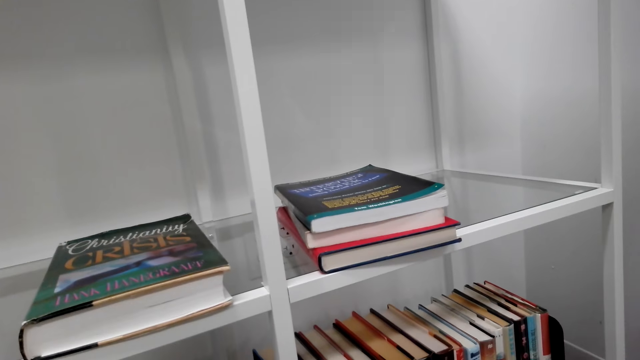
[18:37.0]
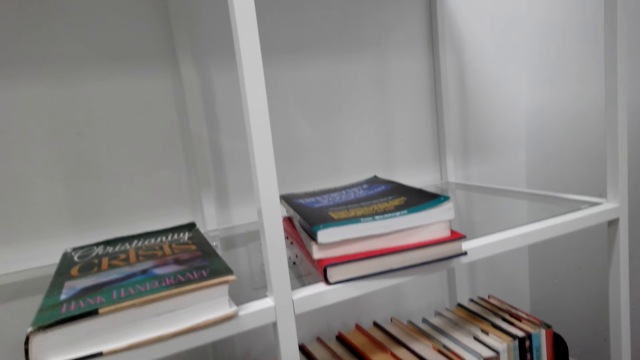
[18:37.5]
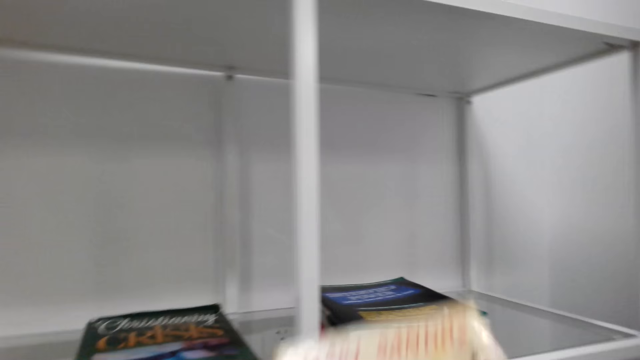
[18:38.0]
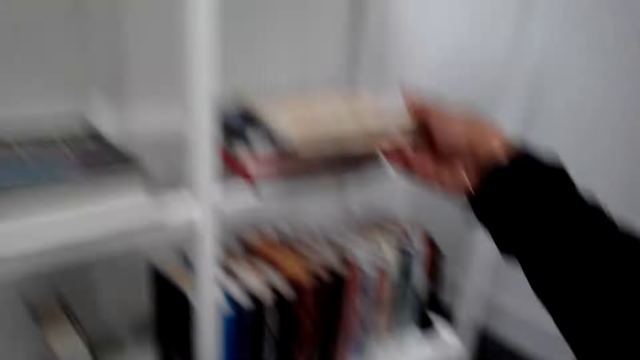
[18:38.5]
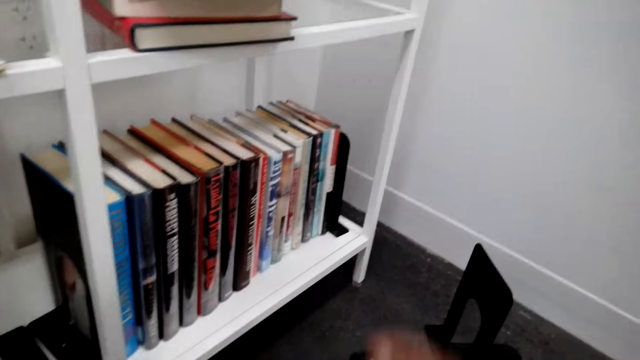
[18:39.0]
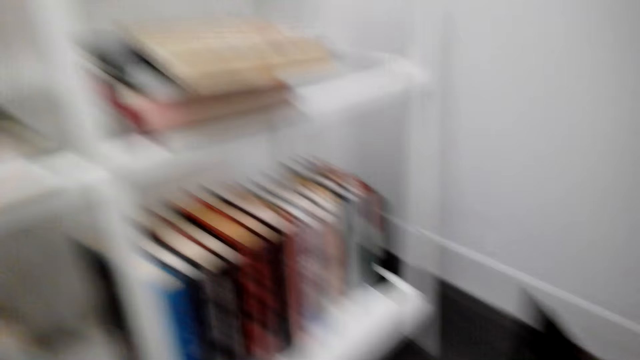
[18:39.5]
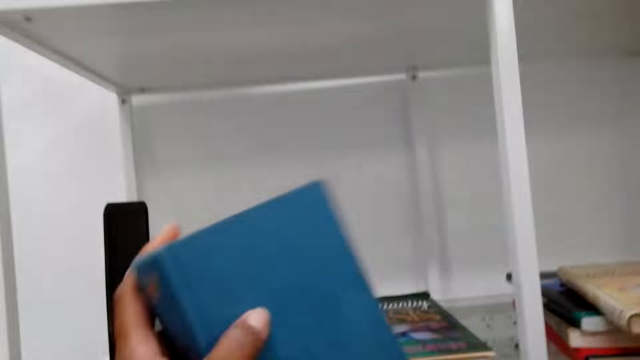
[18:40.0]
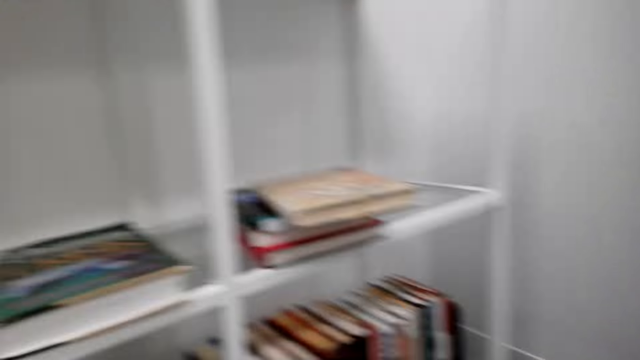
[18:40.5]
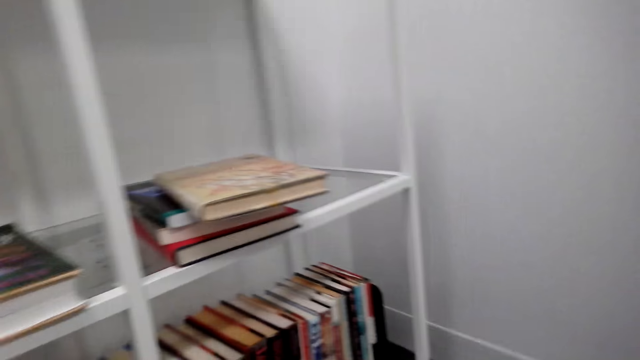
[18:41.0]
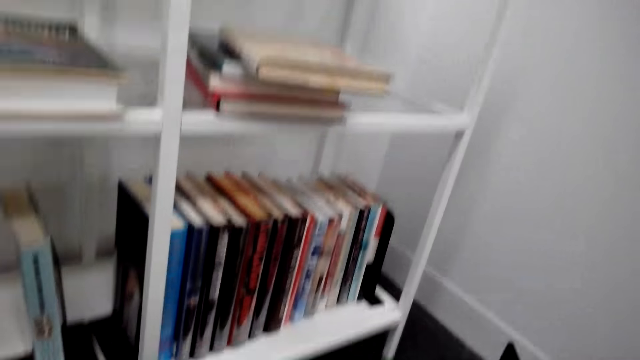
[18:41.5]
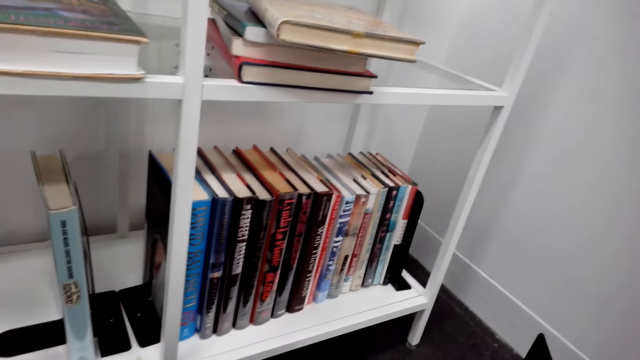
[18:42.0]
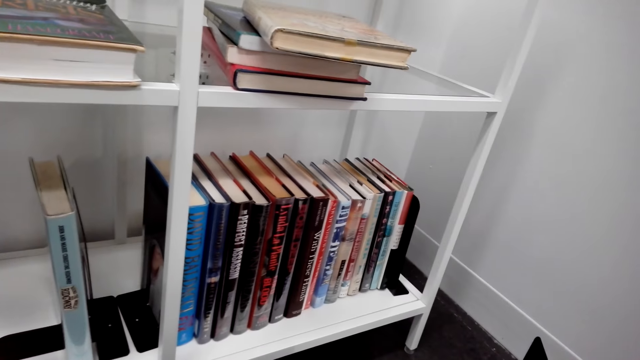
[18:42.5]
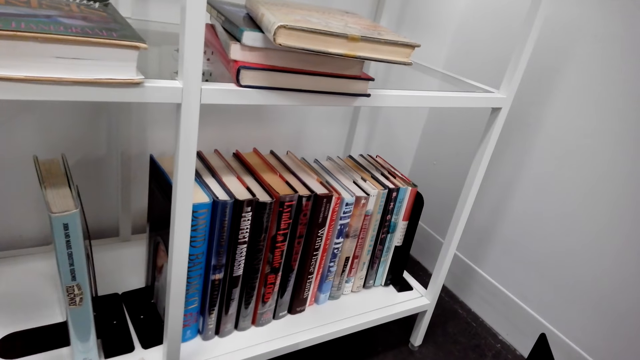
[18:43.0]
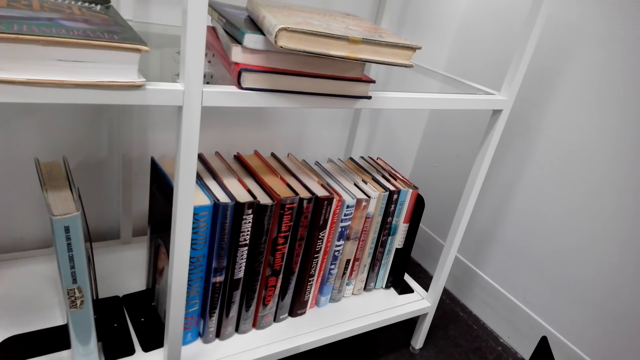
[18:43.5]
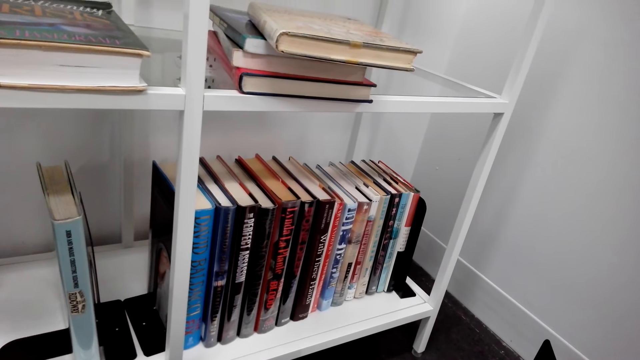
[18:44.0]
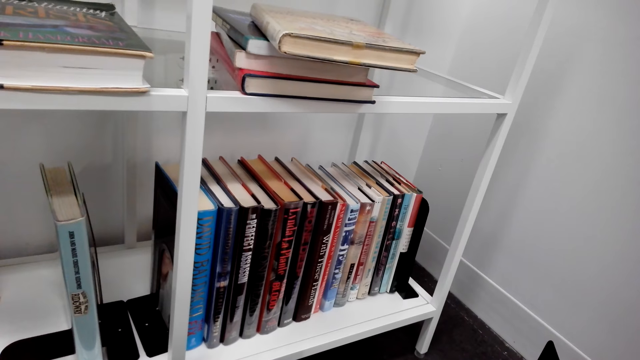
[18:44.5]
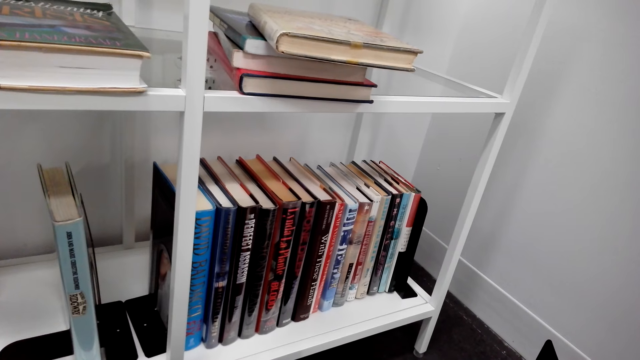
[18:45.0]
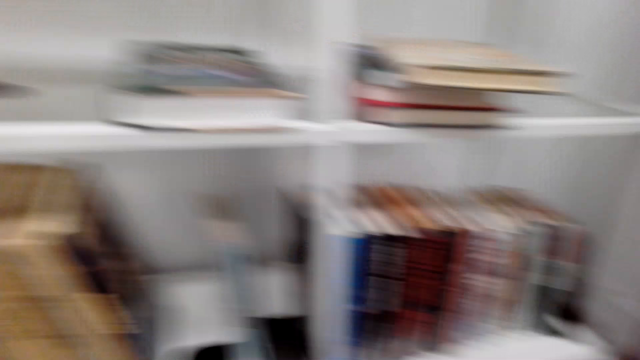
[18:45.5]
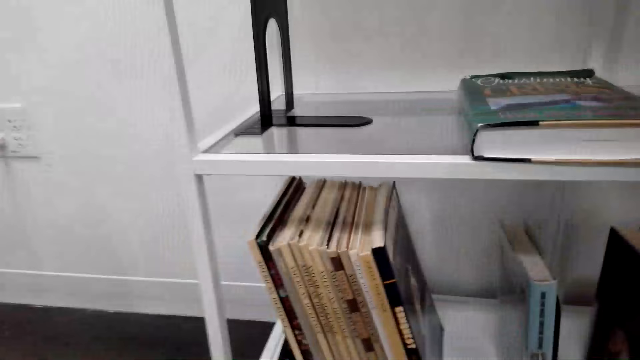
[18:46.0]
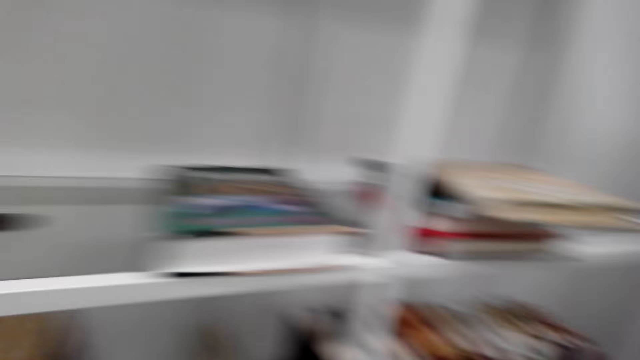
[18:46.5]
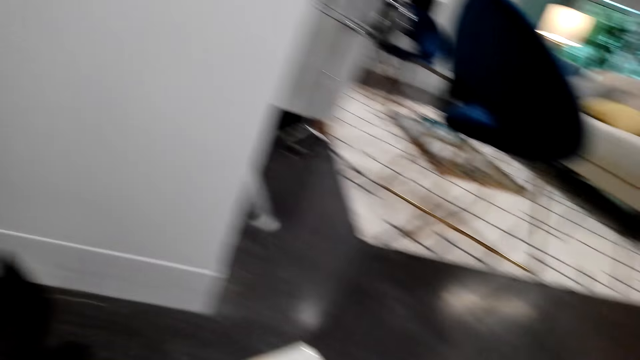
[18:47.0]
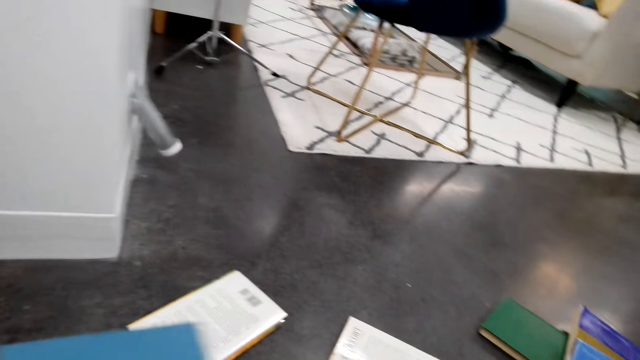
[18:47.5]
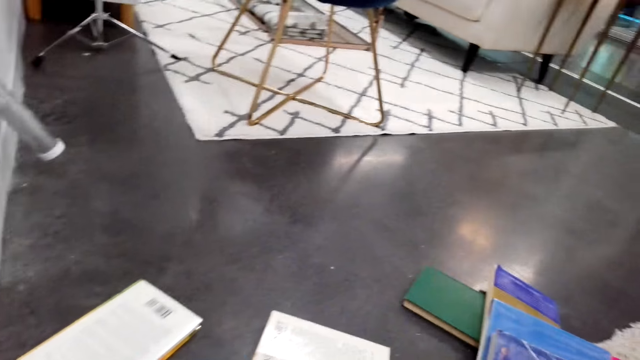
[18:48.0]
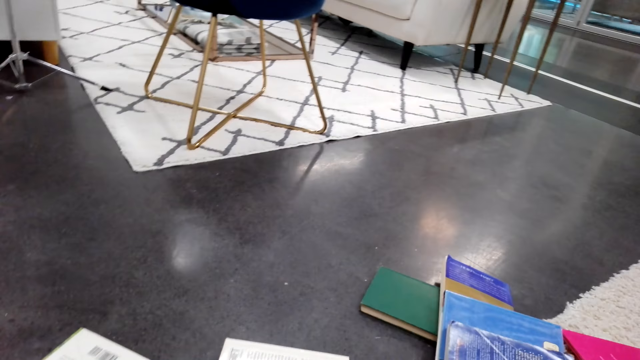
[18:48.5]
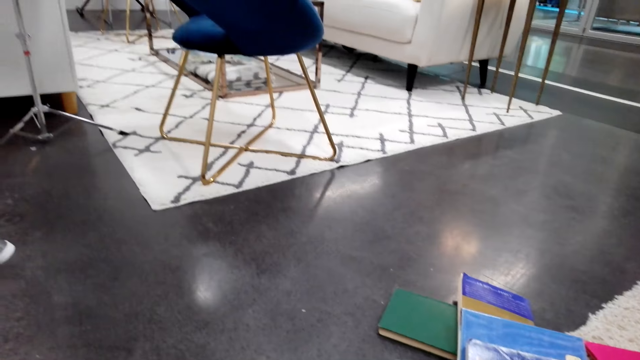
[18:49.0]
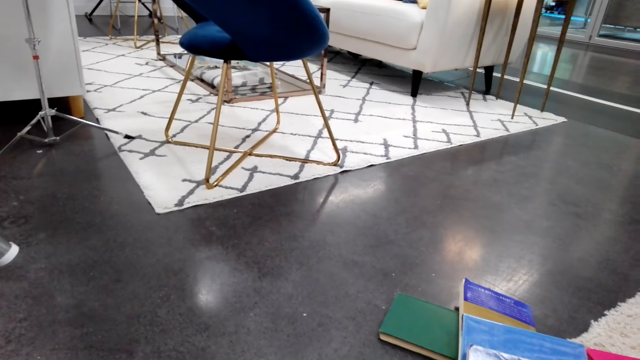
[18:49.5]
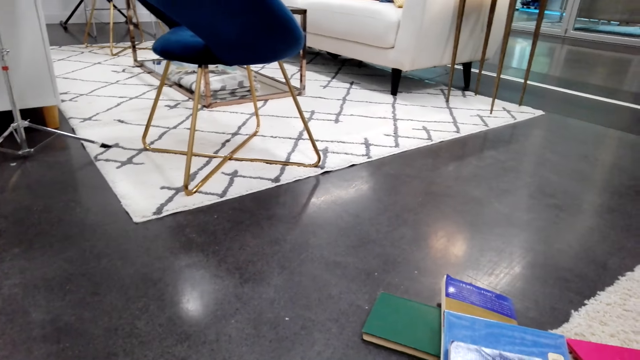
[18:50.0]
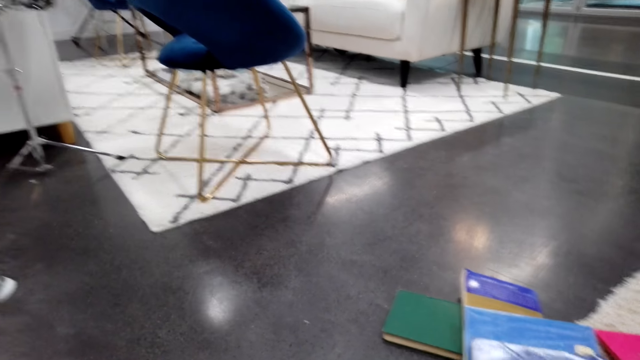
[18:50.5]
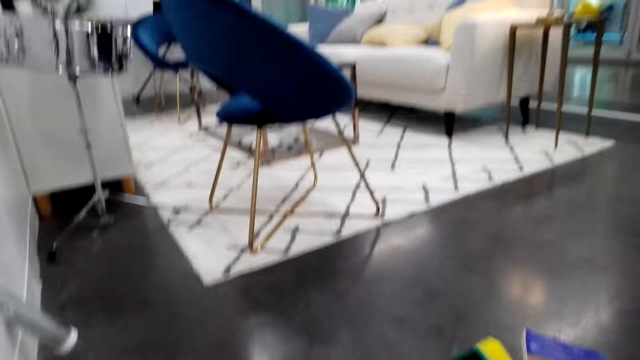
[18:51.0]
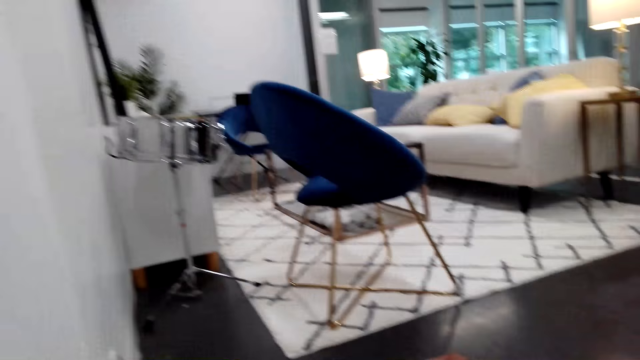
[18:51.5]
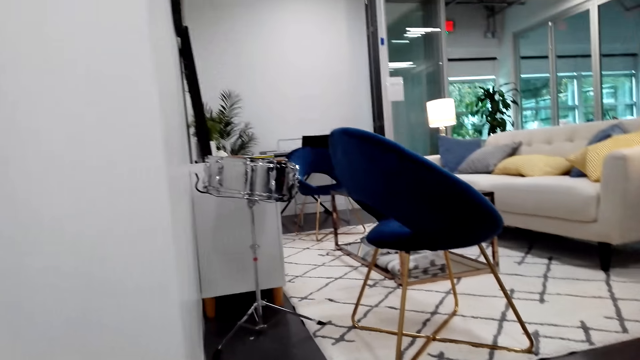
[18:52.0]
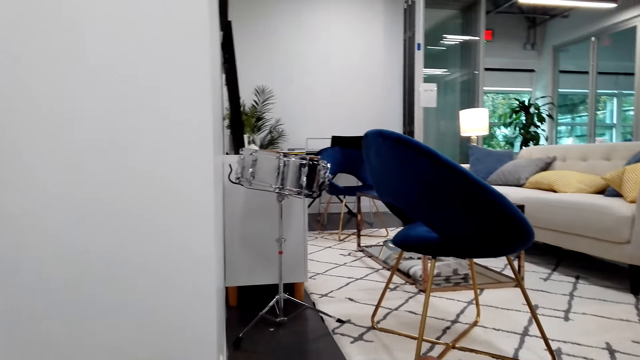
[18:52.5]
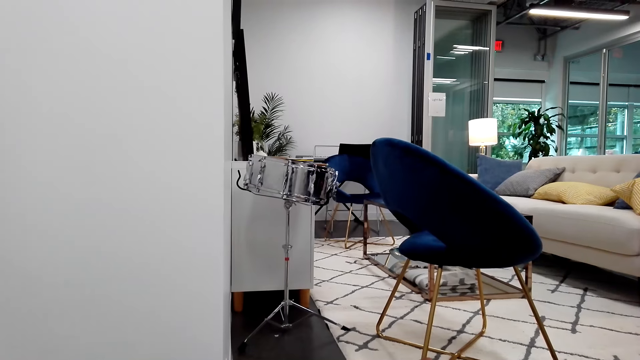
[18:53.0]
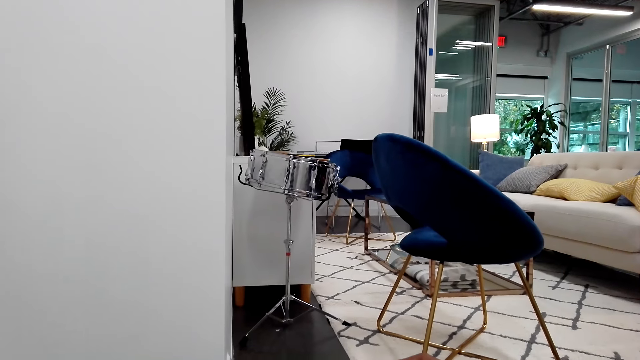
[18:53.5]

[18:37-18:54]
The camera wearer arranges a book on a shelf. They look around the house. They pick a book from the floor.

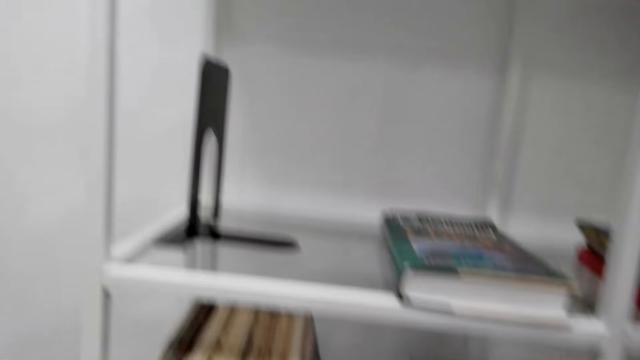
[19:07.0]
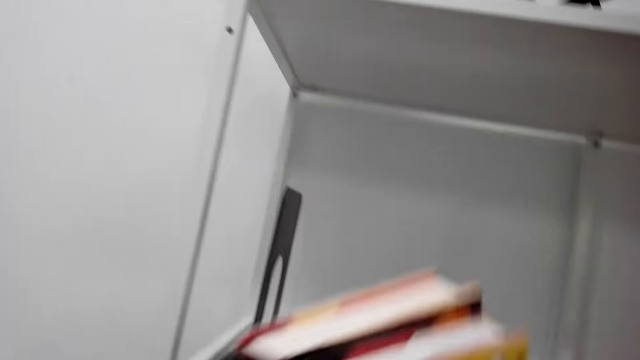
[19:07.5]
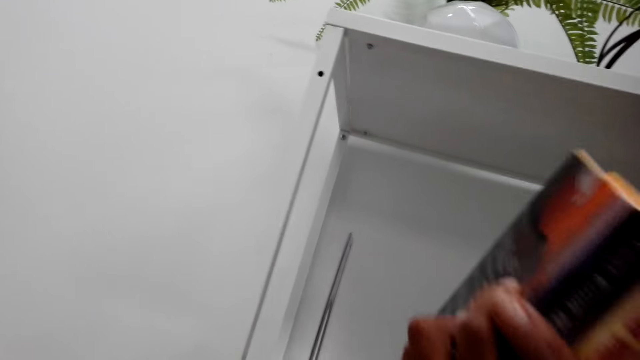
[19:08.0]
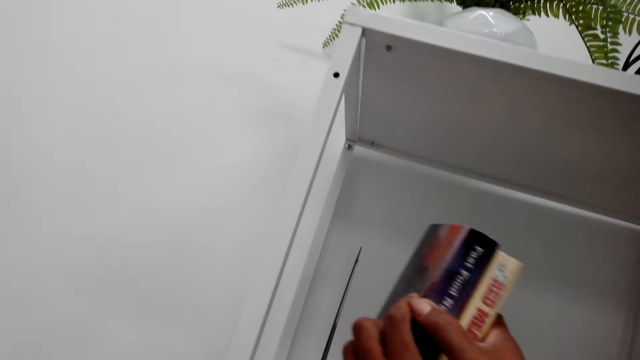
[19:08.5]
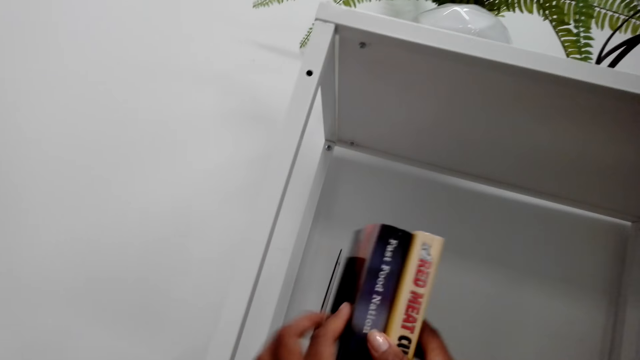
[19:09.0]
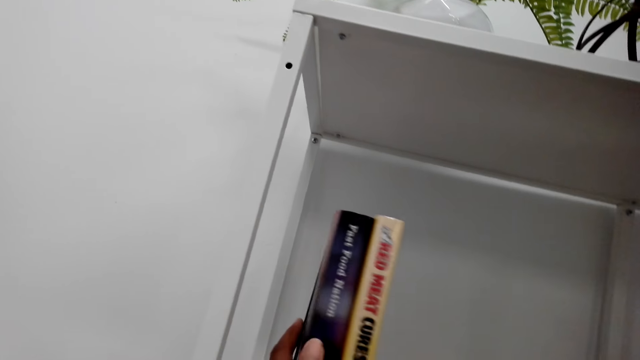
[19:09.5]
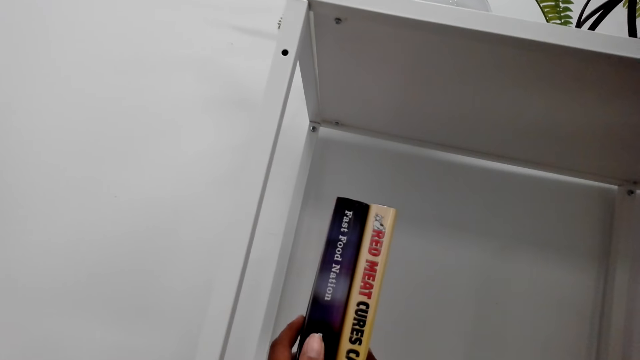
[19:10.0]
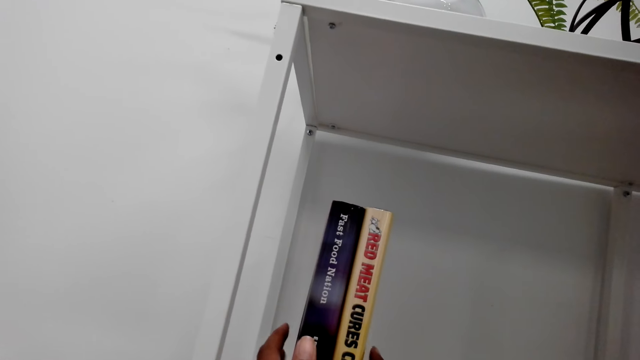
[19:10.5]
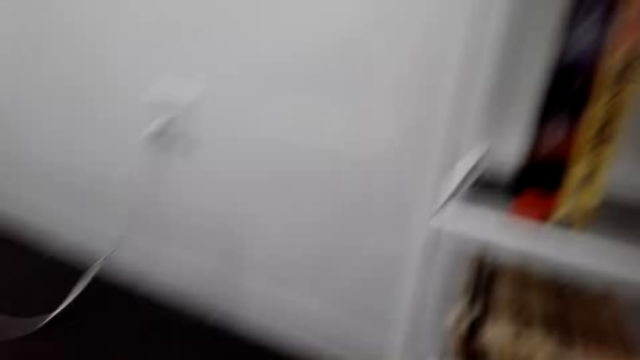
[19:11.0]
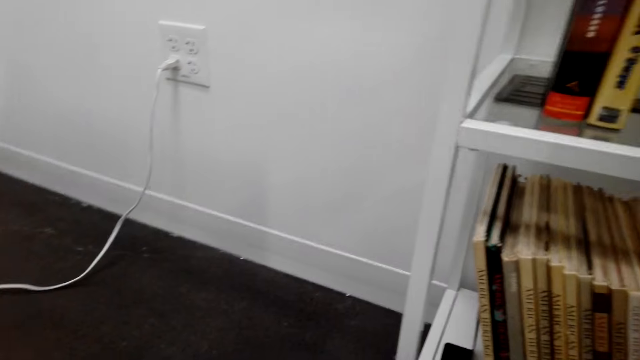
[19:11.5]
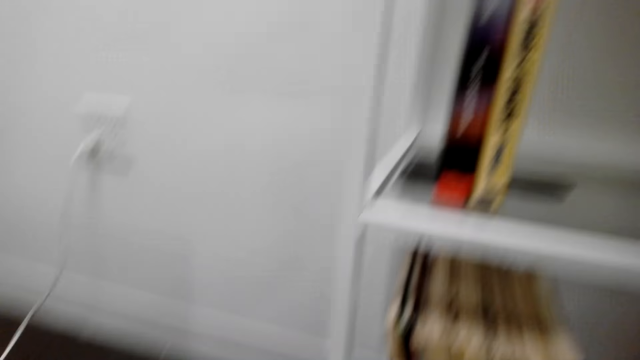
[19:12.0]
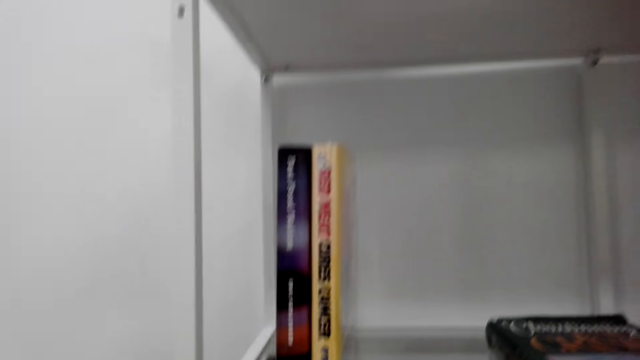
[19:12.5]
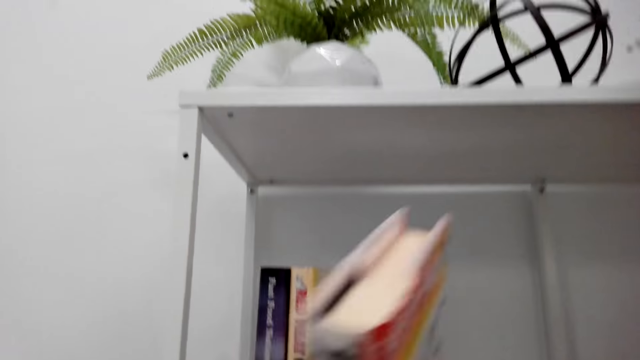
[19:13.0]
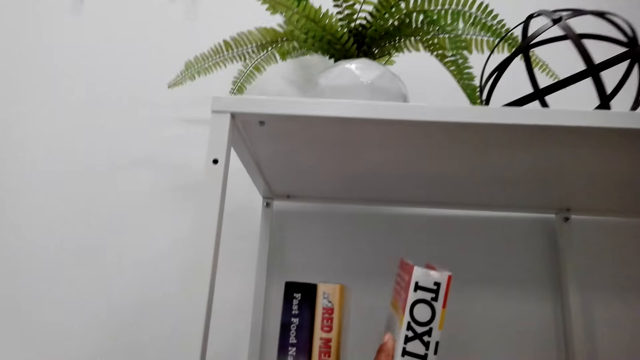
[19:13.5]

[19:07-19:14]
The camera wearer arranges a book on a shelf. They pick a book from the floor. They arrange the book on the shelf.
